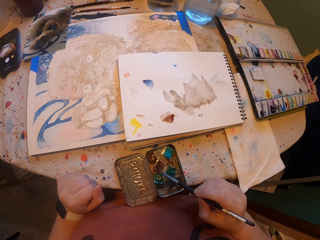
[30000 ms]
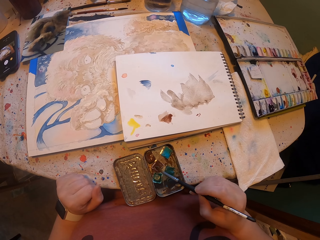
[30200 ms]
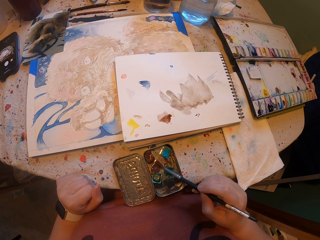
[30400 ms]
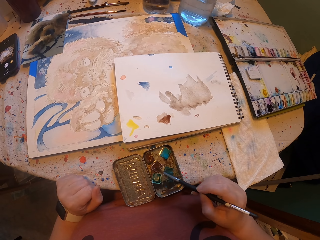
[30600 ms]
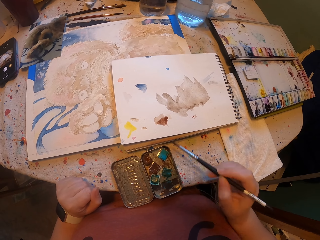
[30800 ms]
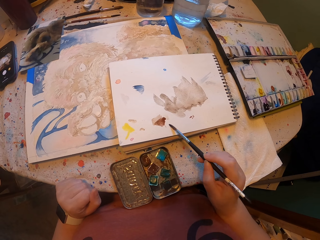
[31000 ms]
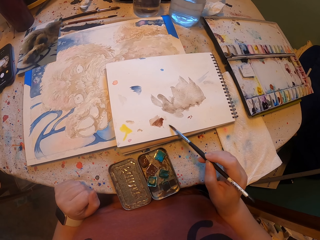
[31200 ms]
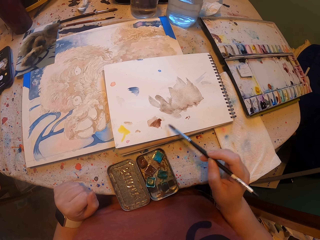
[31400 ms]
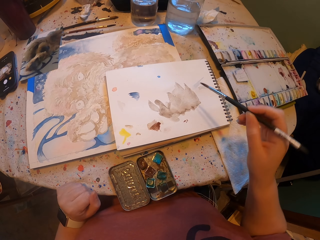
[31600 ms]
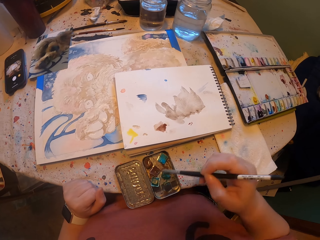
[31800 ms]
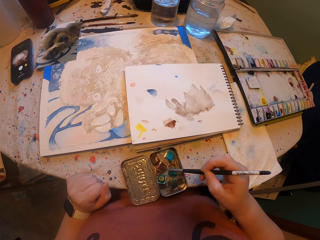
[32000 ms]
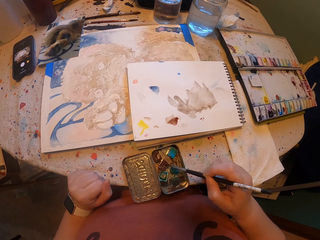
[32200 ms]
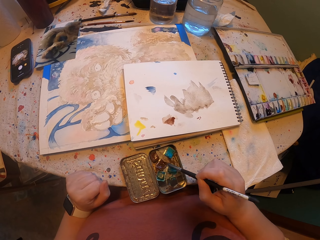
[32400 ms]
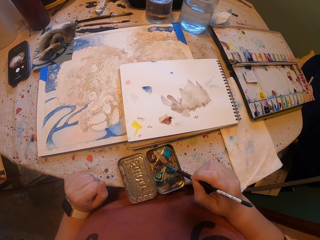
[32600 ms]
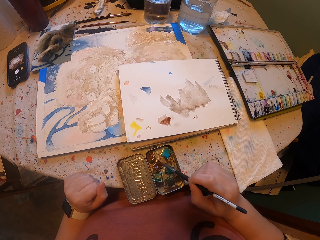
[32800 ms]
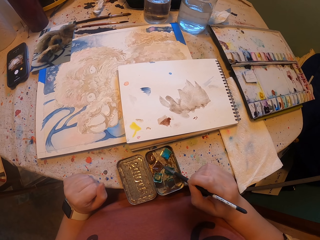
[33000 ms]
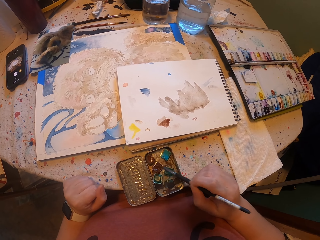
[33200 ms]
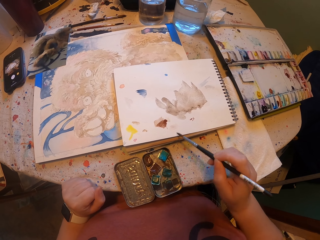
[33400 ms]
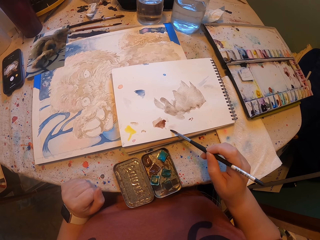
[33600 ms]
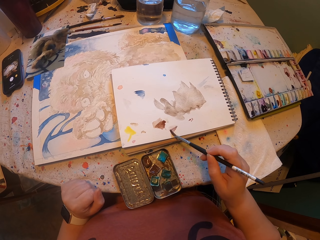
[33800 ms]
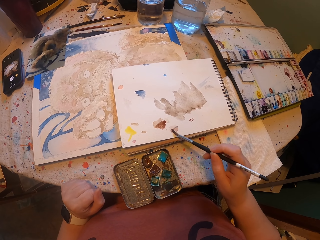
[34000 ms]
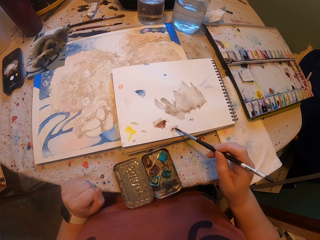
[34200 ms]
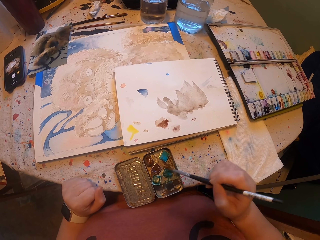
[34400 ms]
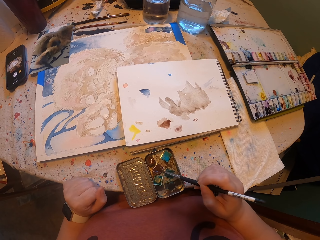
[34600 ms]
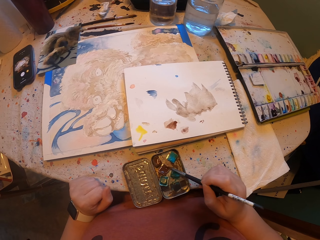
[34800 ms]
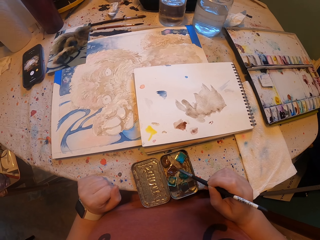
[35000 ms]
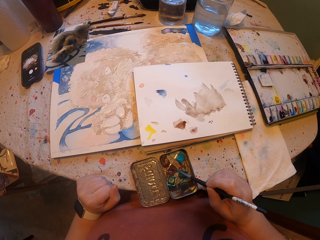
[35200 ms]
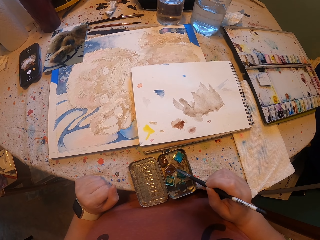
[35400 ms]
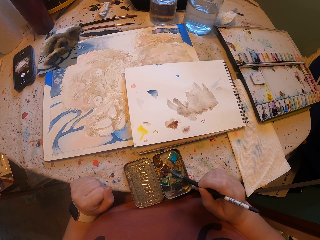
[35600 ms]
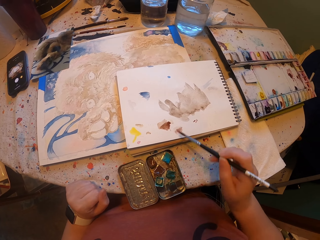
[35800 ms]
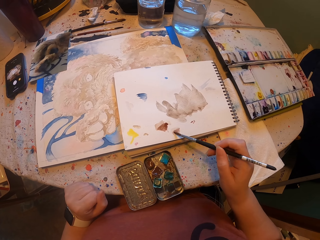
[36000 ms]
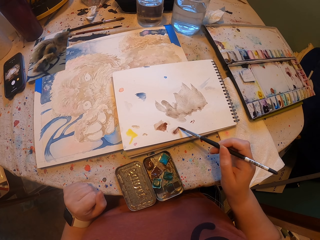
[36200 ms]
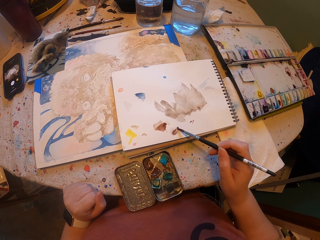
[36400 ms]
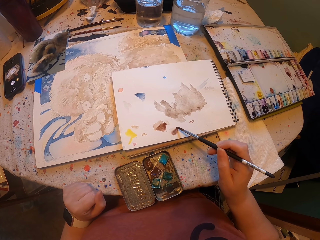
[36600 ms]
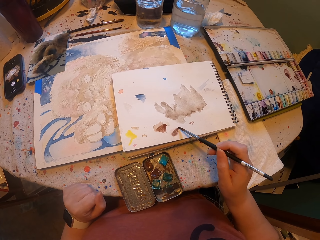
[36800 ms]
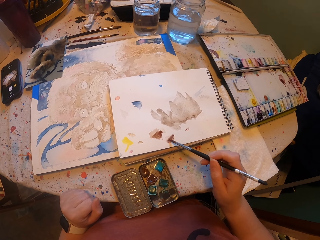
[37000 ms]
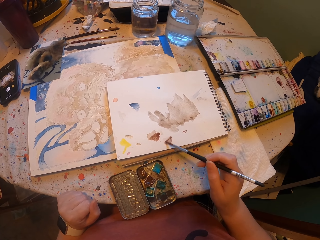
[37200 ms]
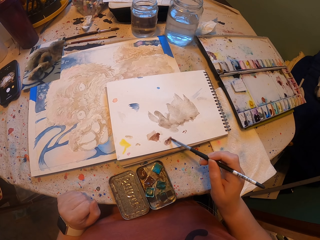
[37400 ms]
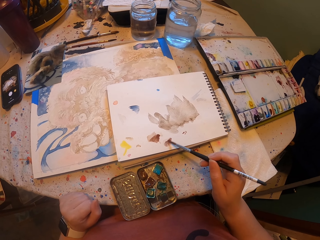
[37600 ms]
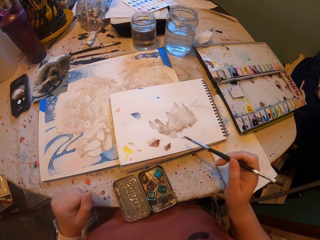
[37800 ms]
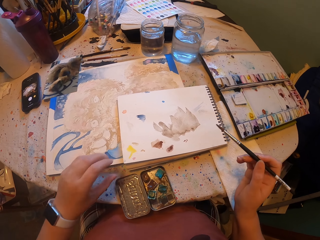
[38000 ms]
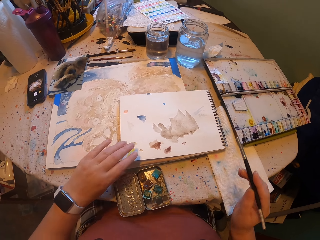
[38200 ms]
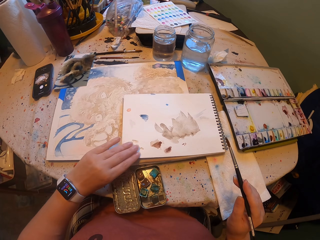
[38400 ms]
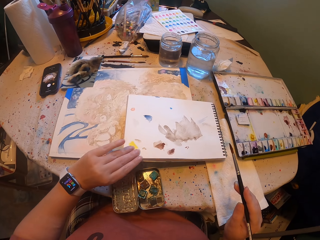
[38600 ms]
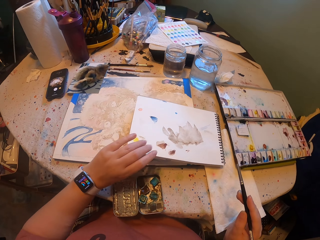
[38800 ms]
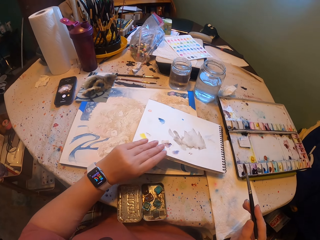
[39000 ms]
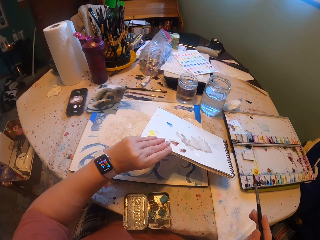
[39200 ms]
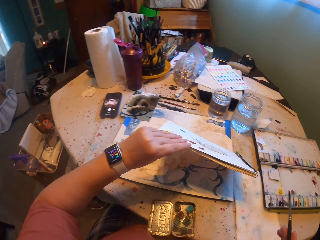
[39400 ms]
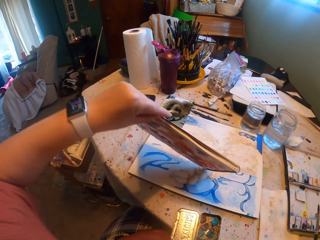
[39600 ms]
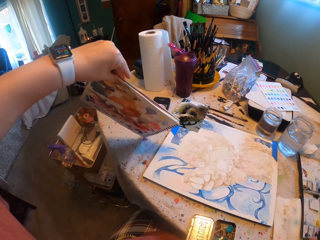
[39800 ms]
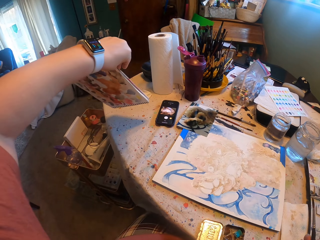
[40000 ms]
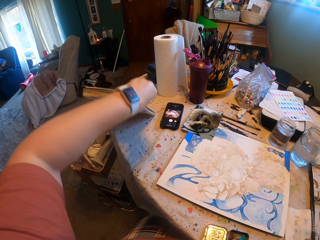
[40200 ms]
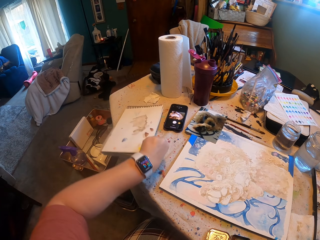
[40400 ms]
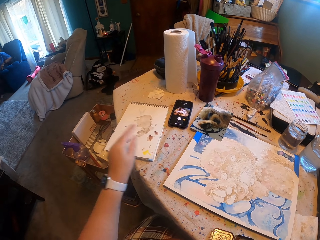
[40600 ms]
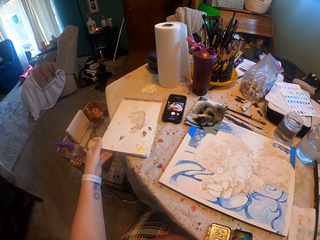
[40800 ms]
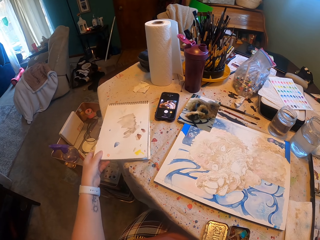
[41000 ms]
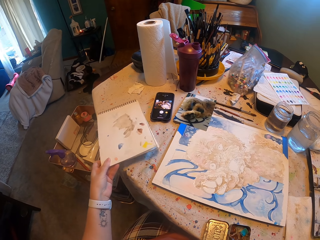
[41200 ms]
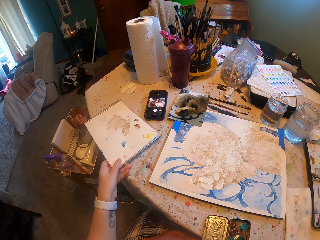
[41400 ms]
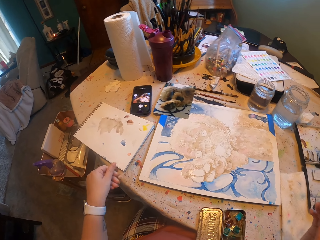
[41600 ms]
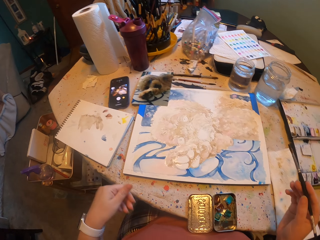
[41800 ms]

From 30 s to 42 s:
The camera wearer dips the paintbrush in the paint and rubs the brush on color. They draw on the notebook cover. They dip the paintbrush in the paint and rub the brush on color. They draw on the notebook cover. They dip the paintbrush in the paint and rub the brush on color. They draw on the notebook cover. They pick up the notebook and place the notebook on the table.

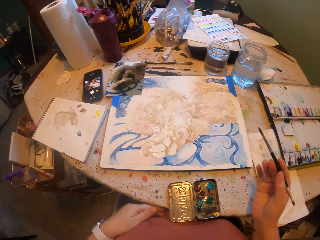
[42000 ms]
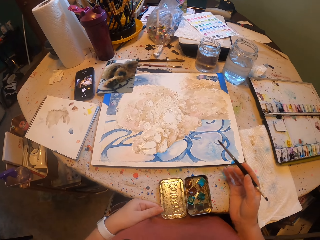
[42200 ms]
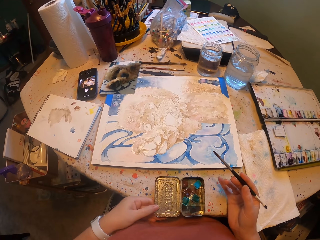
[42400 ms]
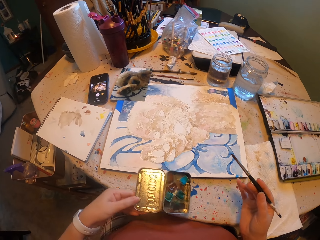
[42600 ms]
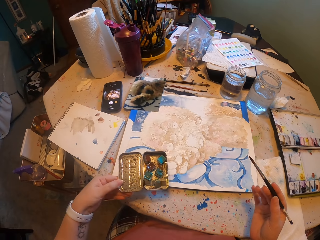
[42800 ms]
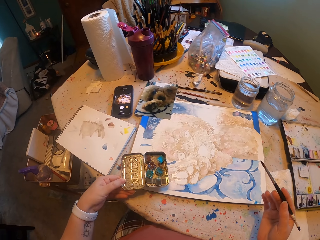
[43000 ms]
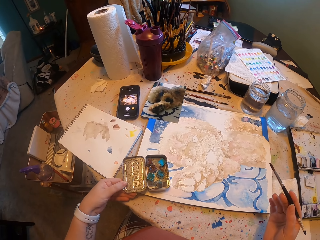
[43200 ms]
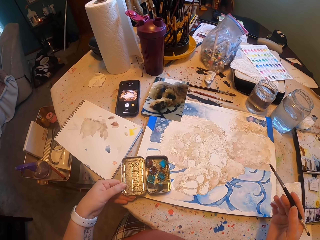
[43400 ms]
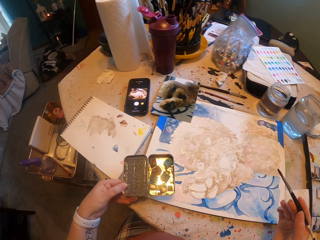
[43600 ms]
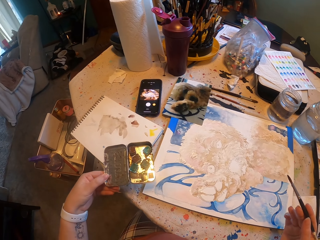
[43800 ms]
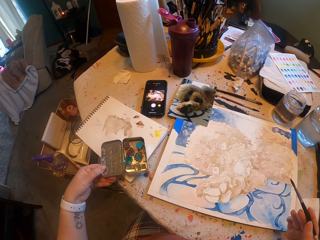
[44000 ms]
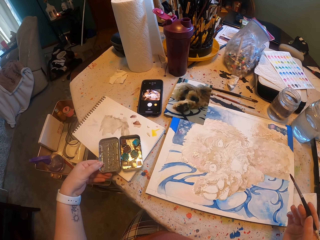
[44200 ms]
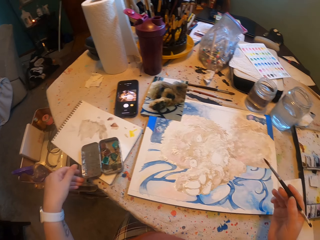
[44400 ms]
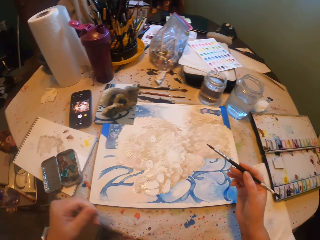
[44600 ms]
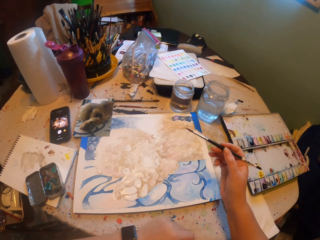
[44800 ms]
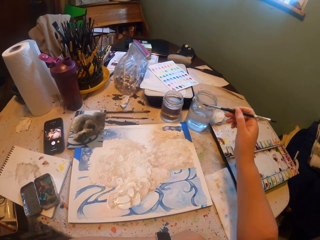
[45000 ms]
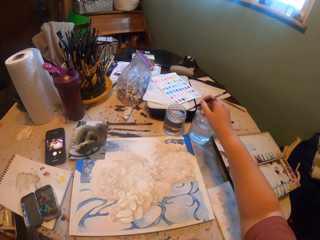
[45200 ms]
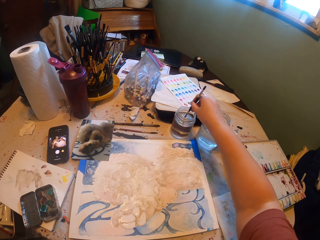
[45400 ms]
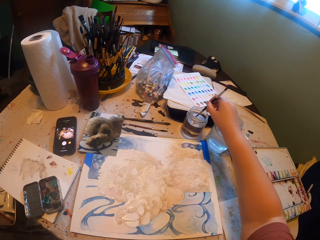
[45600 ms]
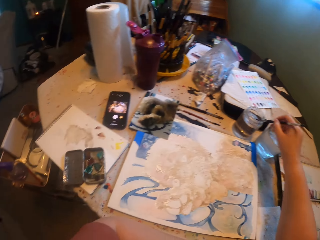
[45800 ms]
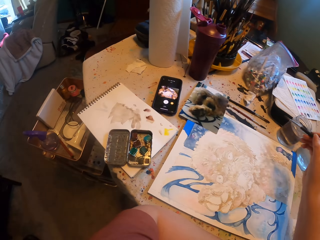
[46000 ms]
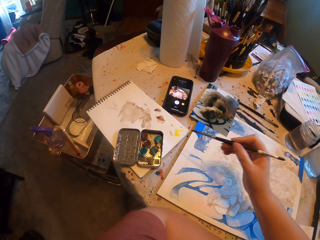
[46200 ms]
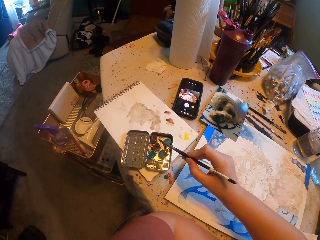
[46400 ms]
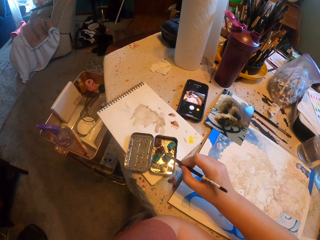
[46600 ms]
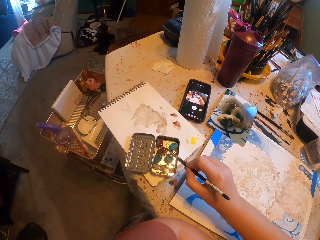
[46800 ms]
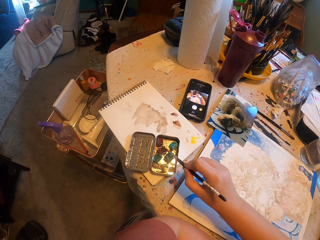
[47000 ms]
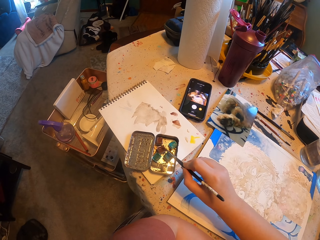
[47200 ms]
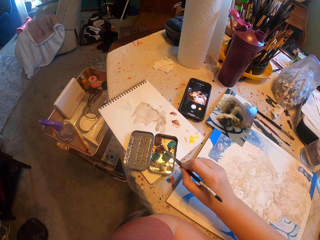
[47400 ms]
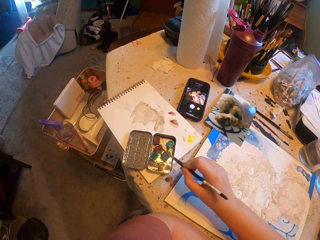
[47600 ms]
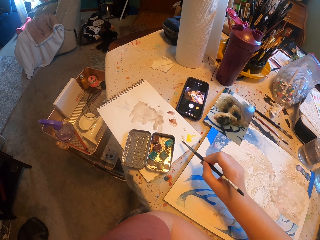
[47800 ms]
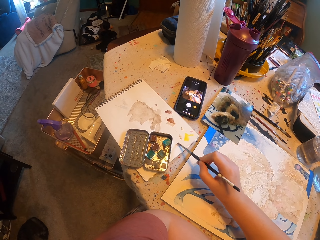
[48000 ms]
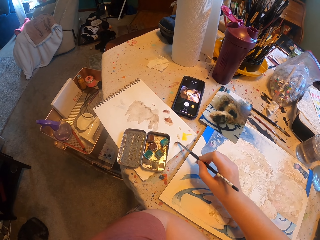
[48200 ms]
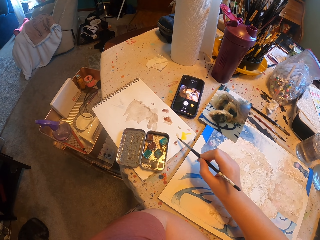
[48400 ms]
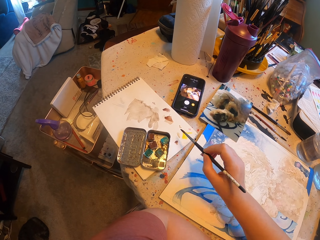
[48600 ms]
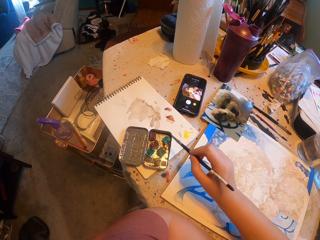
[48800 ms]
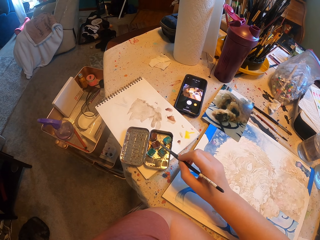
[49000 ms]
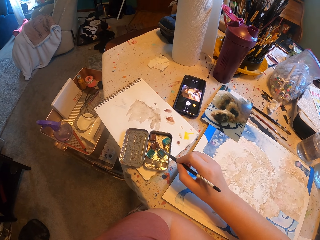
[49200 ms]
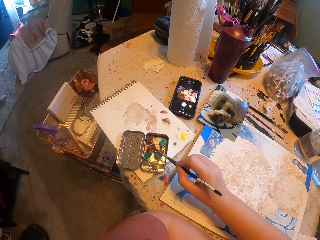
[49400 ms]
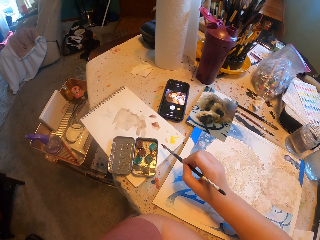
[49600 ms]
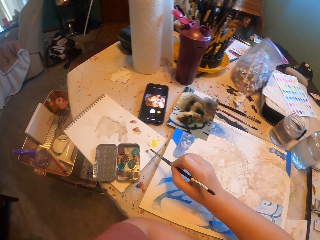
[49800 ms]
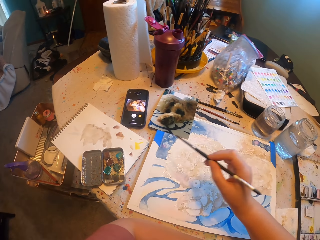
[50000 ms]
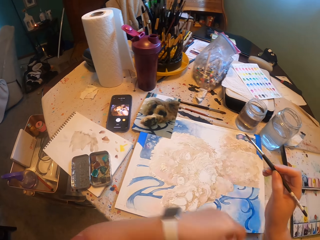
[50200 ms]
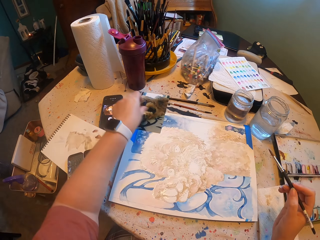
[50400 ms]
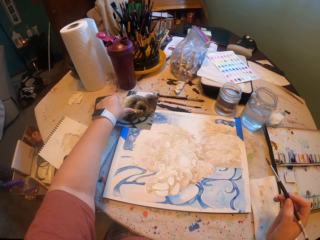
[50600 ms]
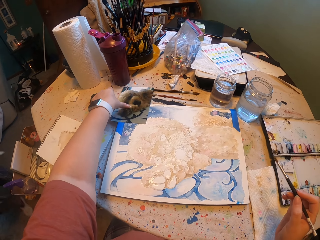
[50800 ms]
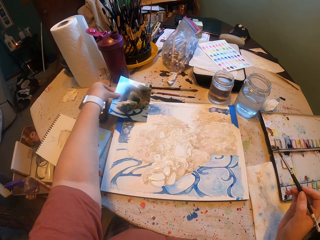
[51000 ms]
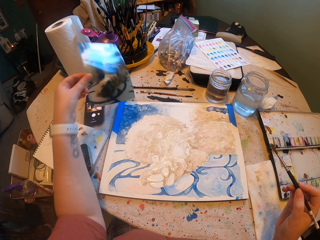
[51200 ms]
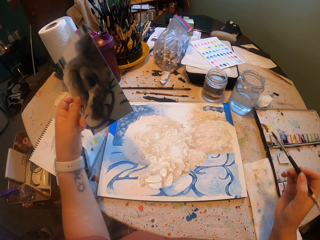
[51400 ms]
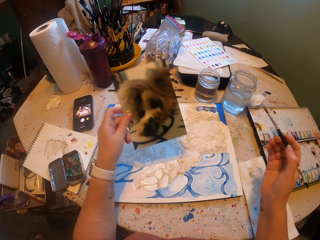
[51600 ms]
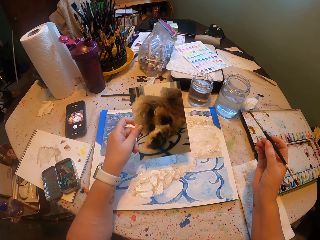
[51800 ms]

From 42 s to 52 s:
The camera wearer picks up the paint case. They place the paint case on the notebook. They wet the paintbrush in water. They dip the paintbrush in the paint and rub the brush on color. They draw on the notebook cover. They dip the paintbrush in the paint and rub the brush on color. They draw the notebook cover. They pick up the photograph.
